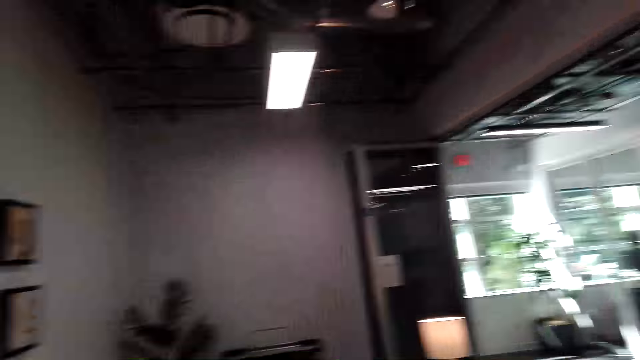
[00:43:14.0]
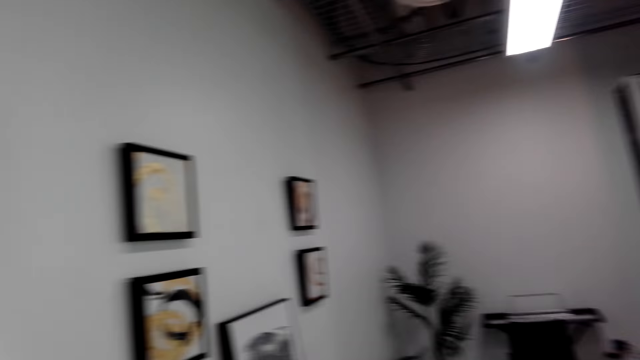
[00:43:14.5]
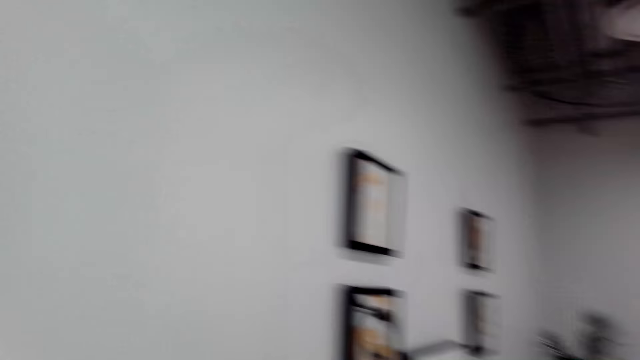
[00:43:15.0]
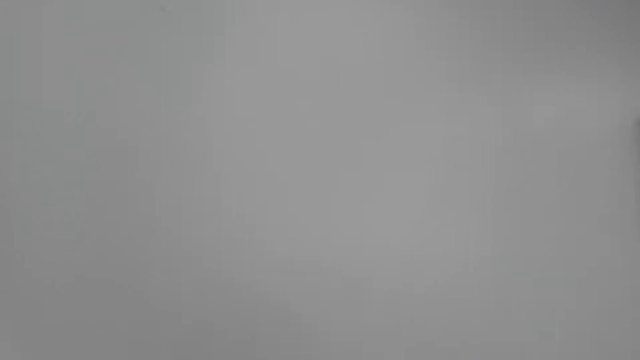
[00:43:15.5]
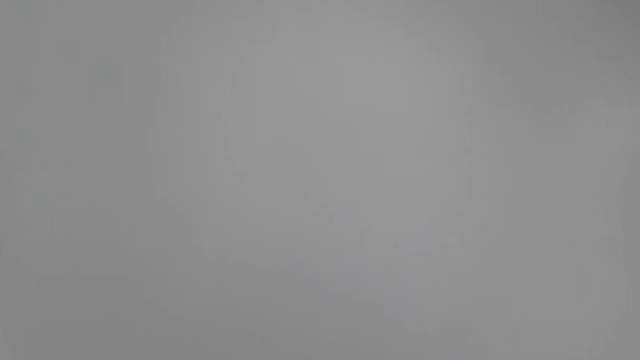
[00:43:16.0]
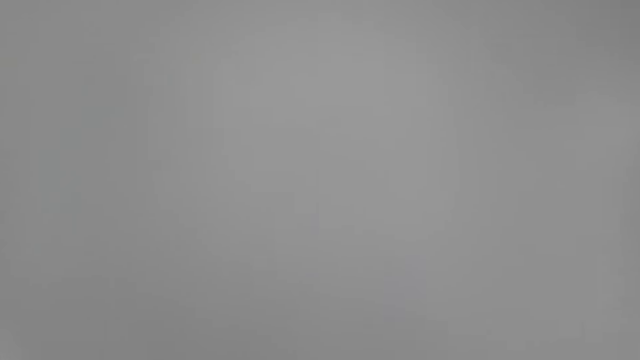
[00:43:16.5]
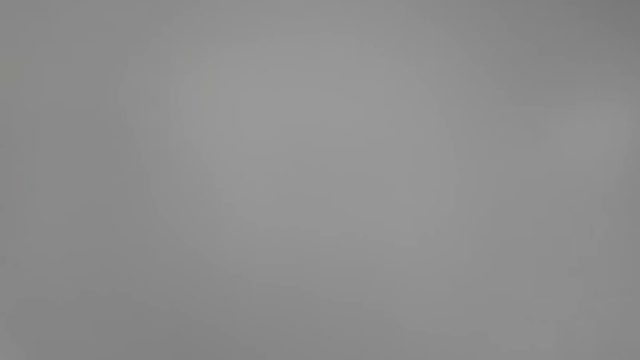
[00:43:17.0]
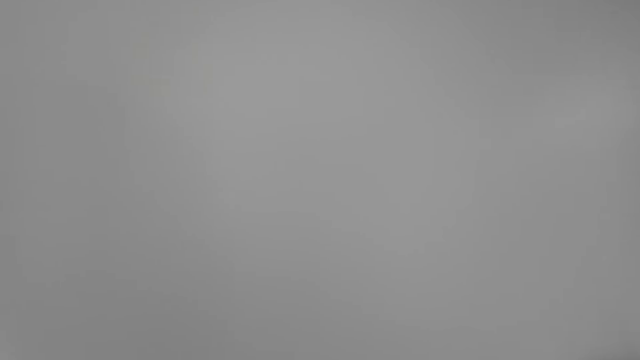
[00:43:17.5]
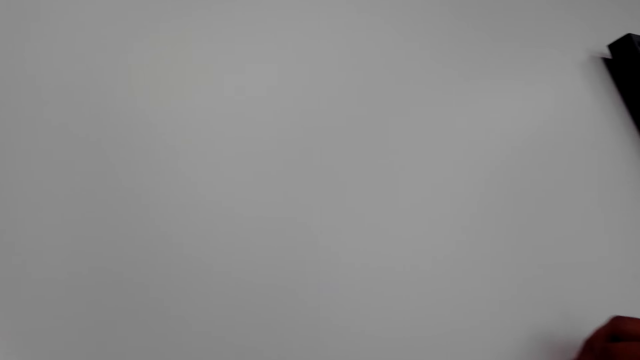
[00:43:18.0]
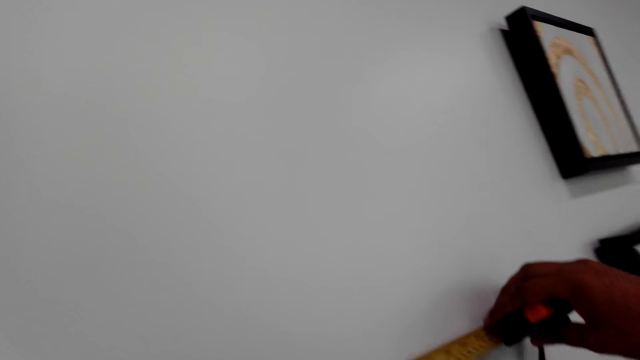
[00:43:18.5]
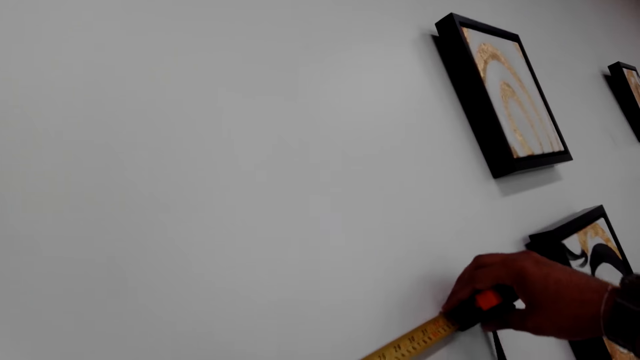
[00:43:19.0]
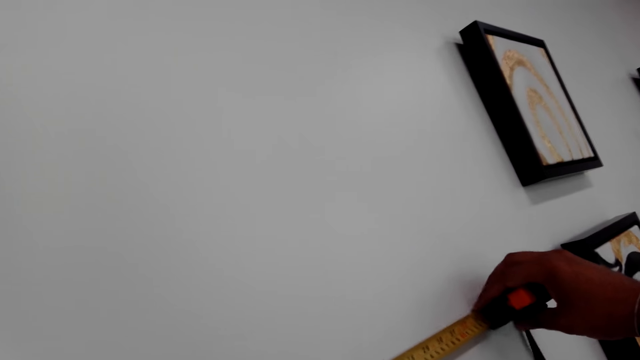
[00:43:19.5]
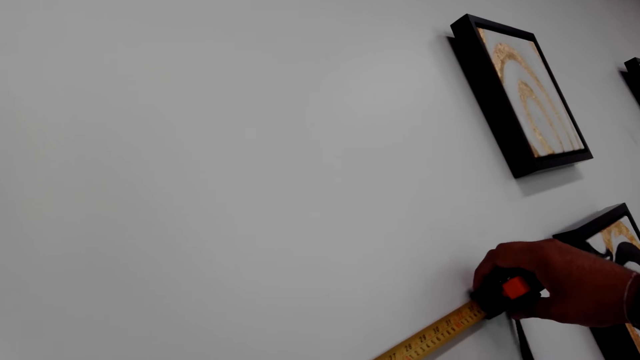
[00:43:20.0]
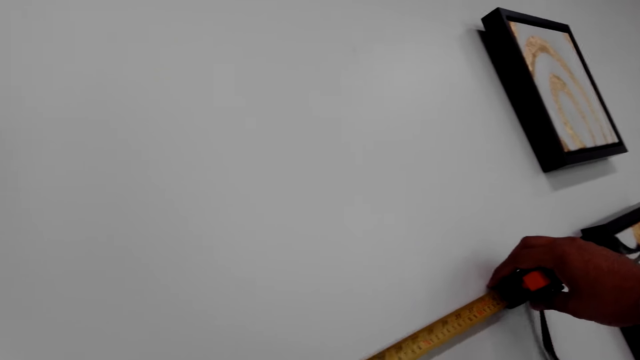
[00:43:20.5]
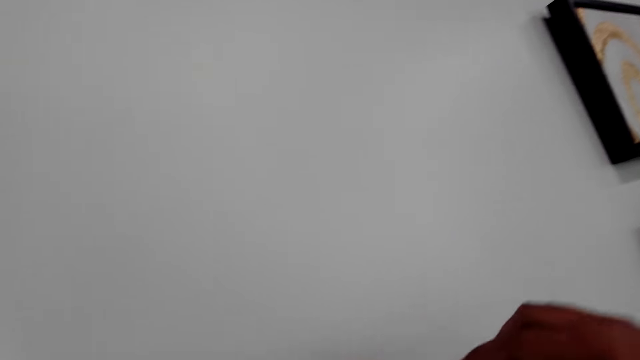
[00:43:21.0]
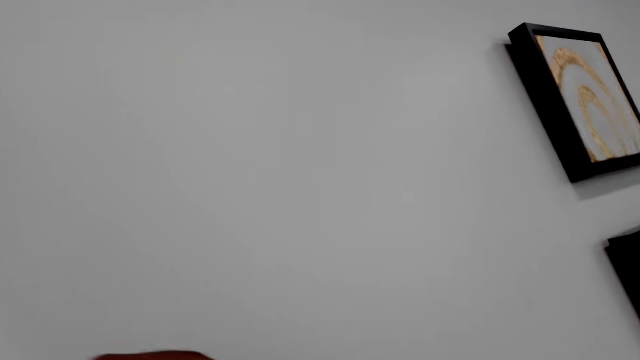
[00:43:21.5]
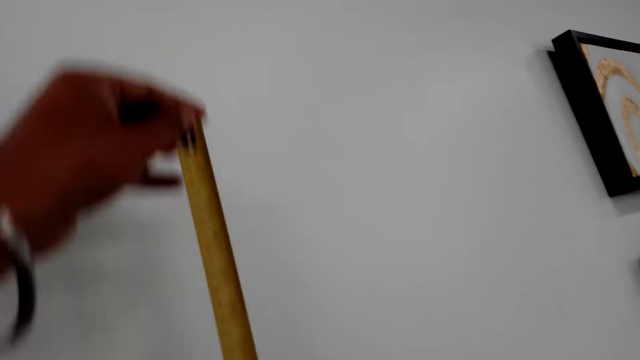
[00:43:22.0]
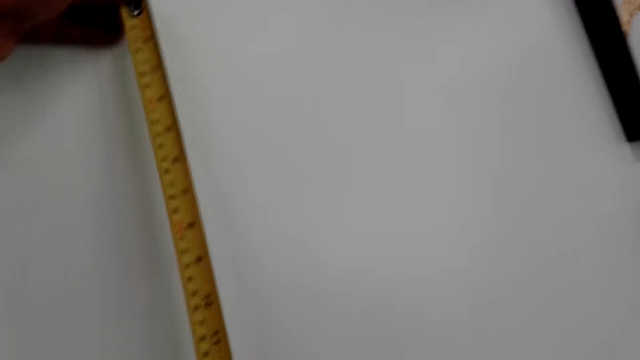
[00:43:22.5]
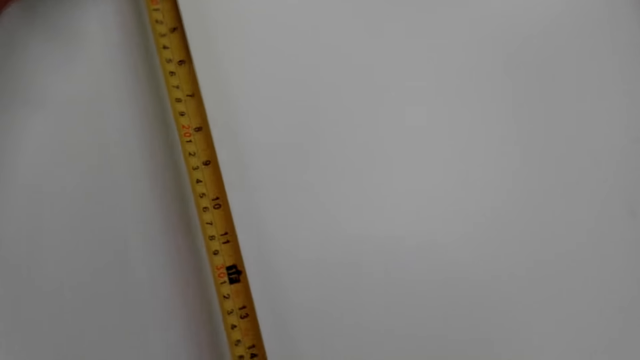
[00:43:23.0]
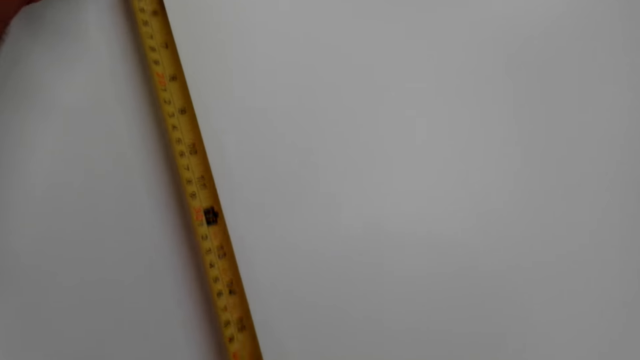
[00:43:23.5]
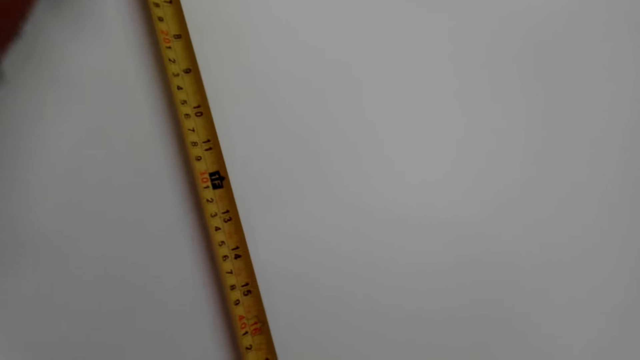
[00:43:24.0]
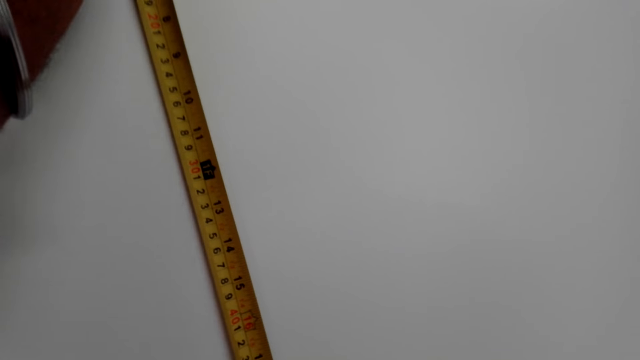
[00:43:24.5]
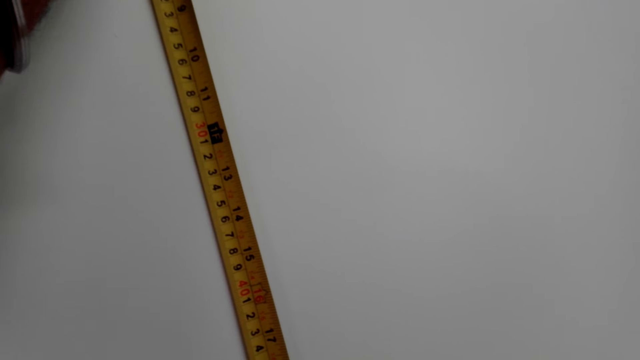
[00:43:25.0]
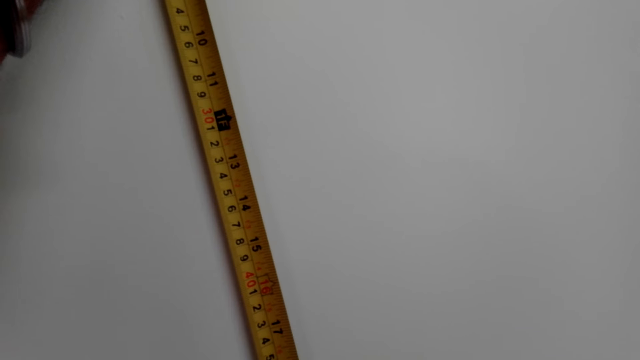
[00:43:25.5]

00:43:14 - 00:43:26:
The camera wearer measures the wall with a metric tape measure. They measure the wall again.

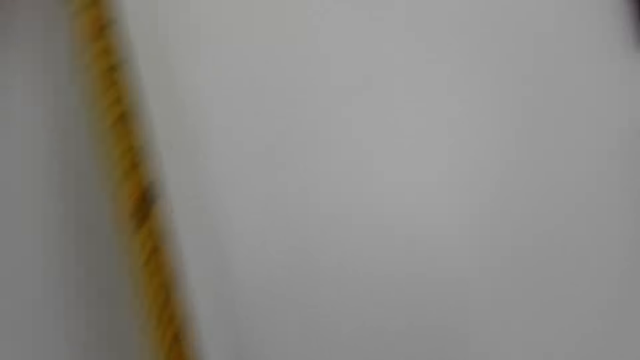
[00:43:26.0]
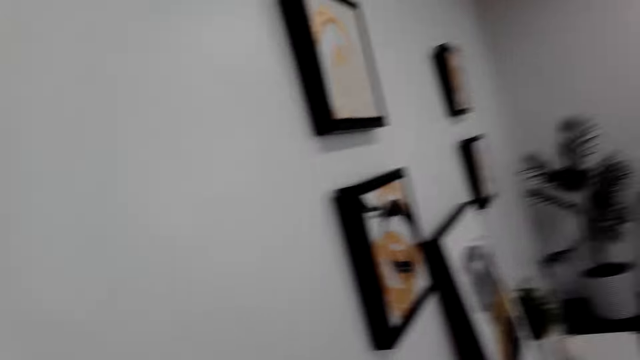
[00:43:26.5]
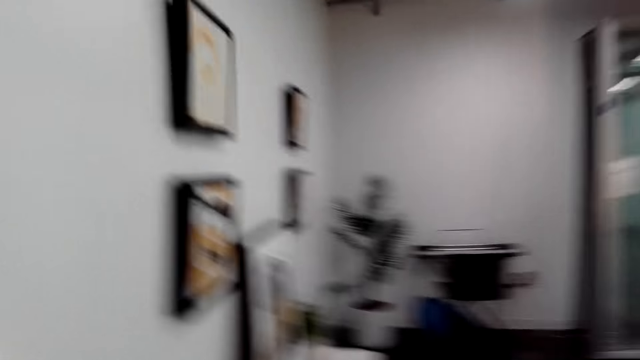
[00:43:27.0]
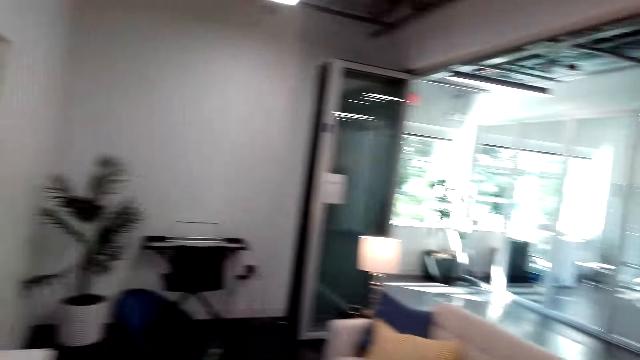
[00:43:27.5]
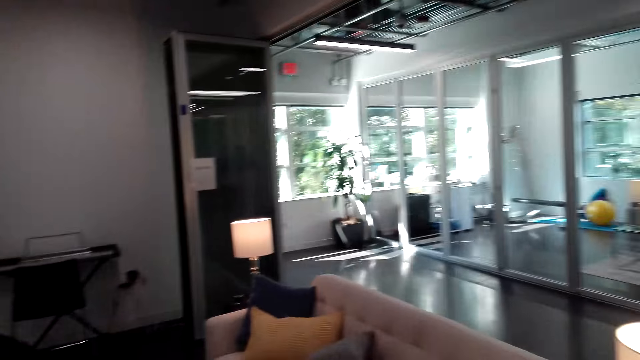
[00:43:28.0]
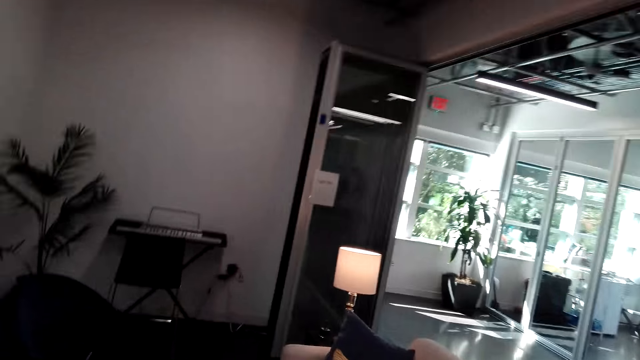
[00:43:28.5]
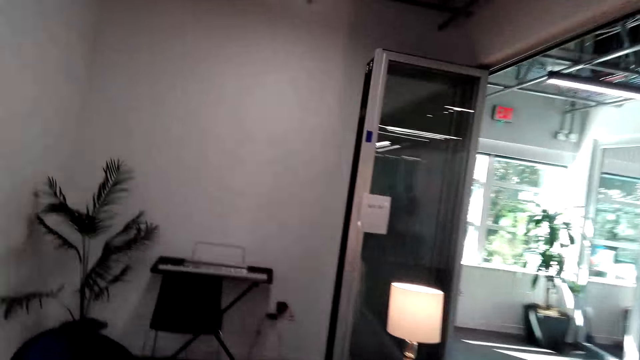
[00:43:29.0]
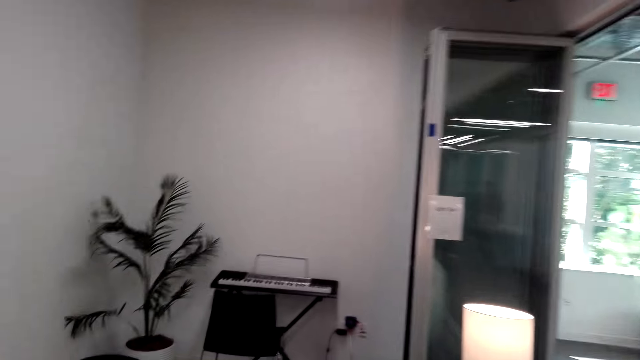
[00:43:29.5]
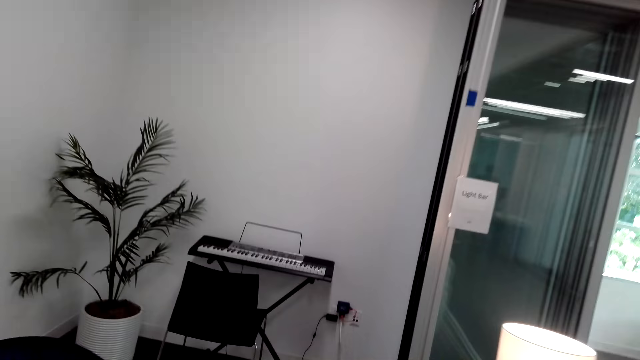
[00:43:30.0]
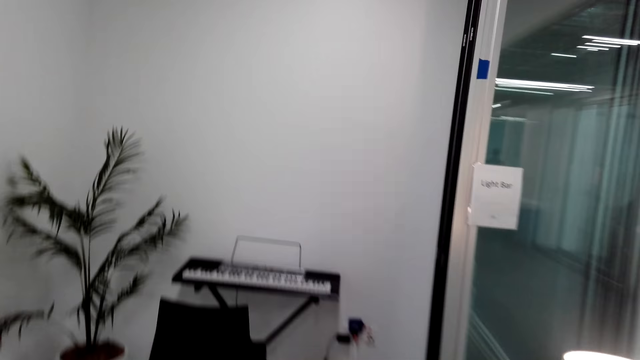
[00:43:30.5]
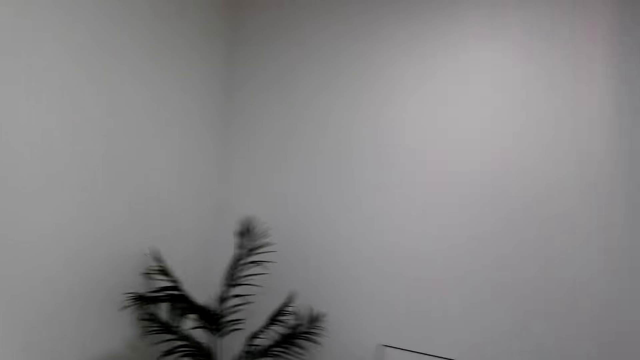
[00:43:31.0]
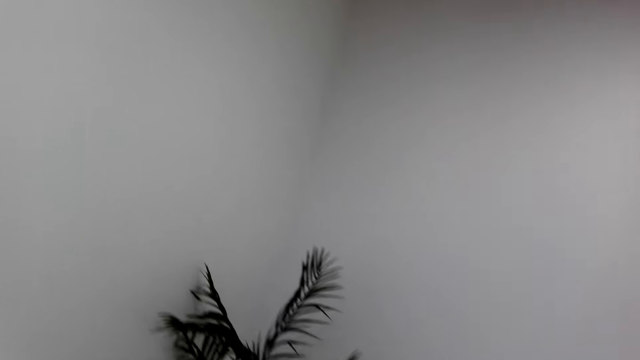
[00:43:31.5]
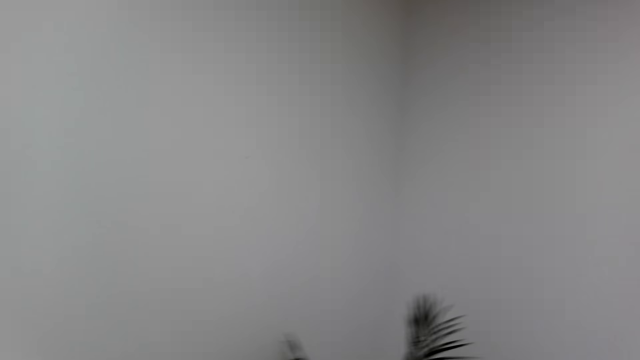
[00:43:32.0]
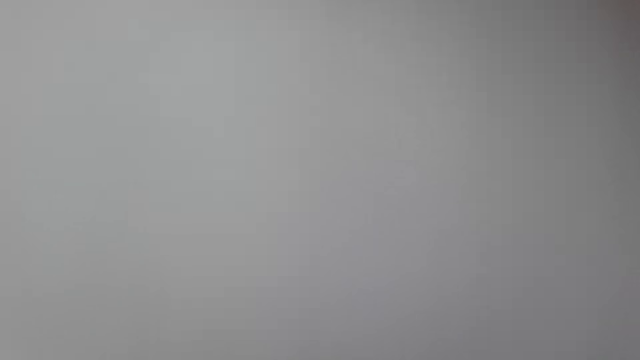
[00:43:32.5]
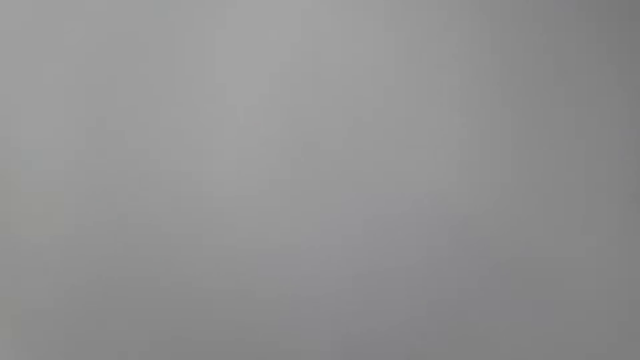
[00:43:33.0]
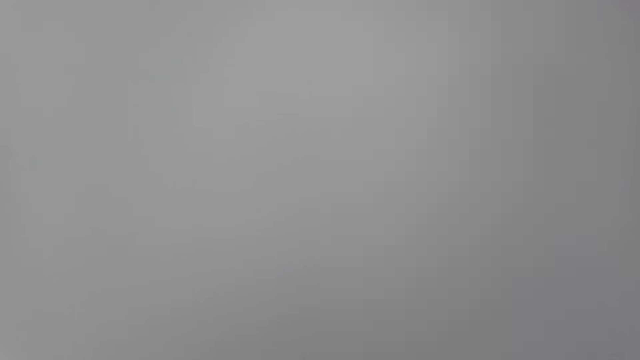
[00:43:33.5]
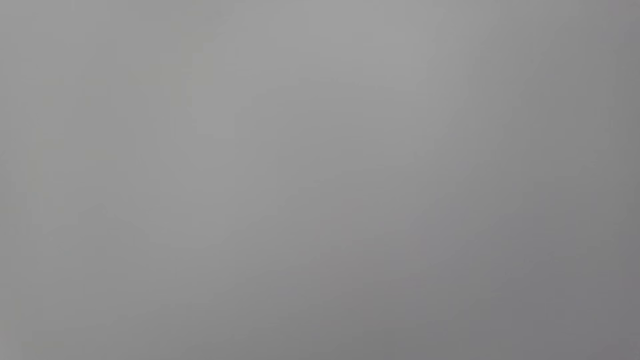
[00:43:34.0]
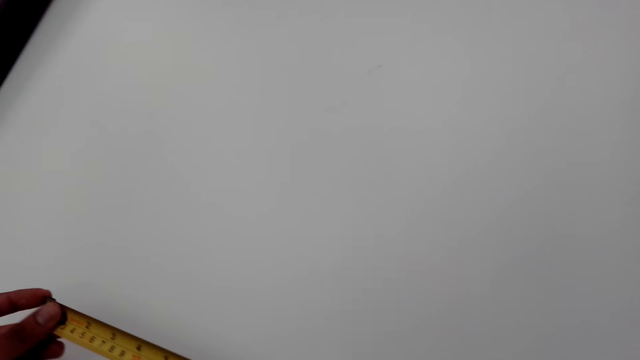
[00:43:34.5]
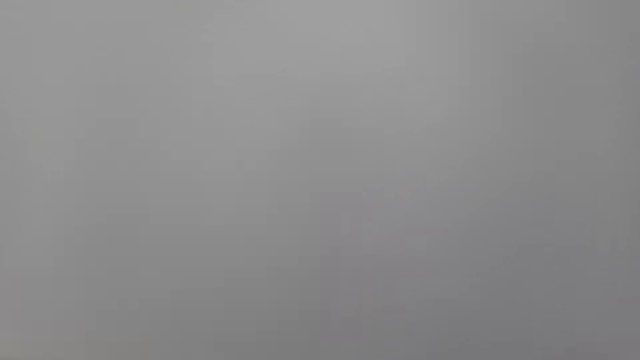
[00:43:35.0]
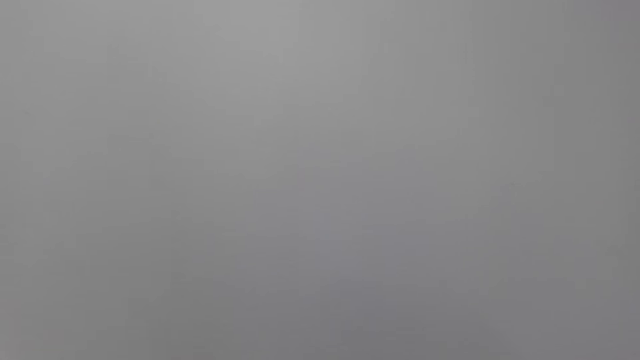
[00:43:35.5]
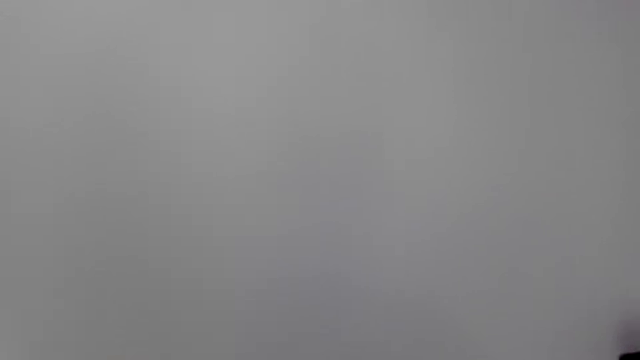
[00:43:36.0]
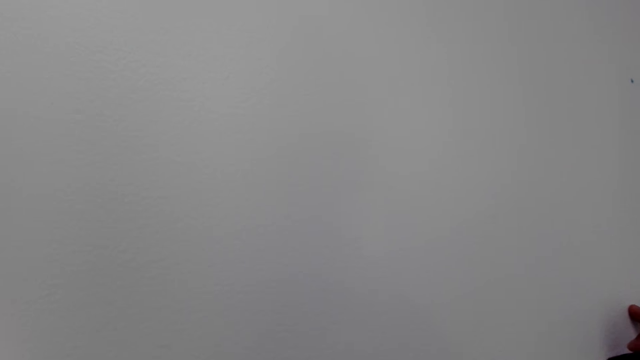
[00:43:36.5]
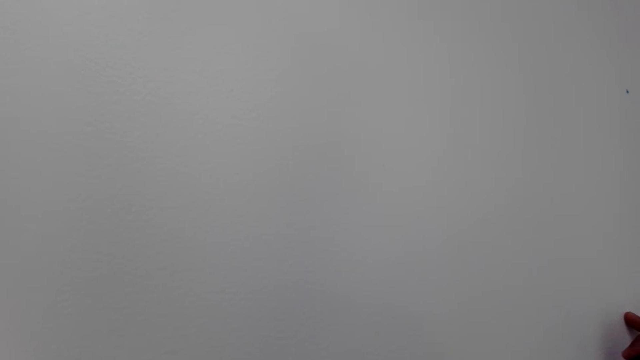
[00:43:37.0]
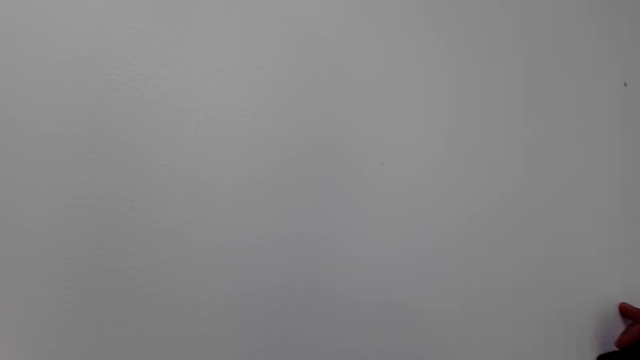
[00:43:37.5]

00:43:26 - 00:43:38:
The camera wearer walks around the room. They measure the wall with a metric tape measure.
